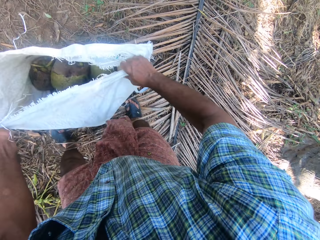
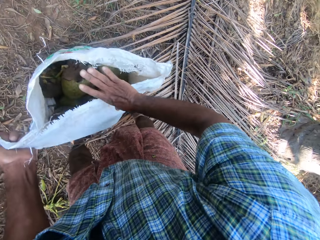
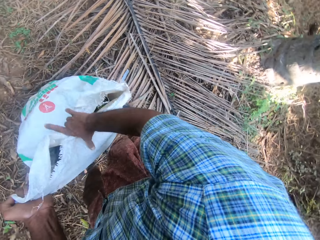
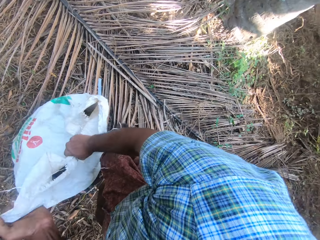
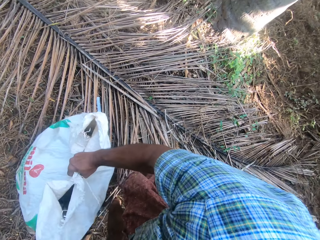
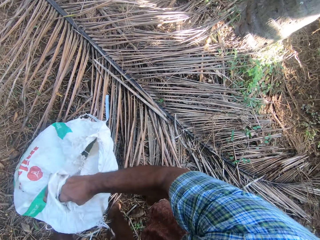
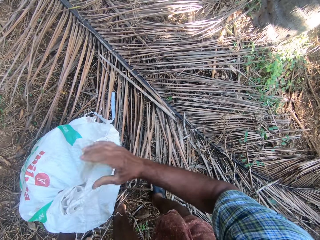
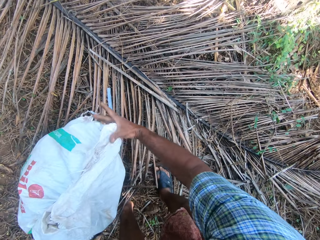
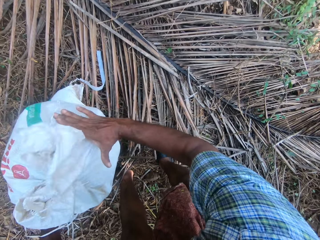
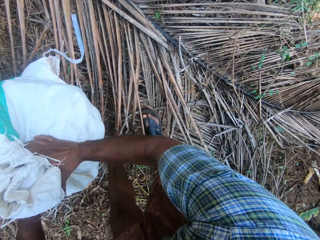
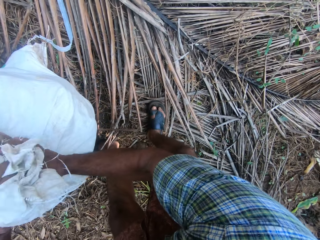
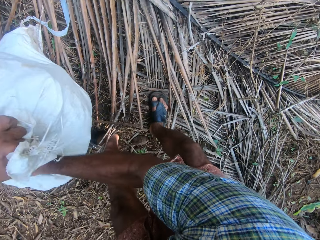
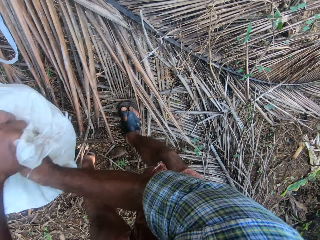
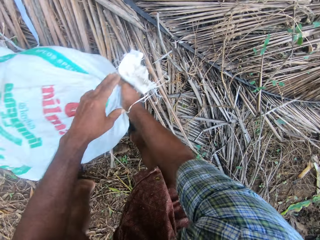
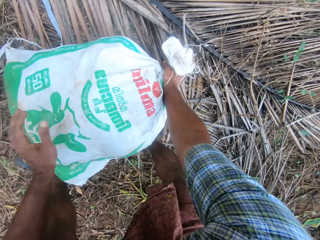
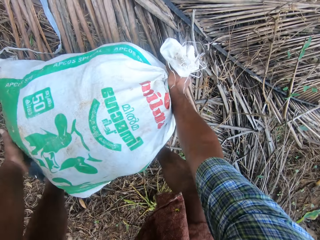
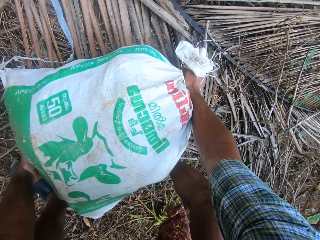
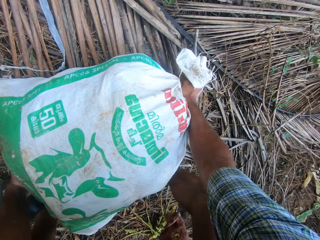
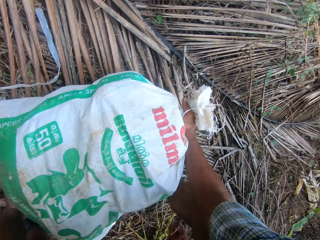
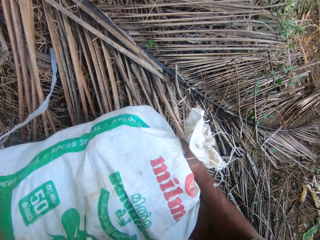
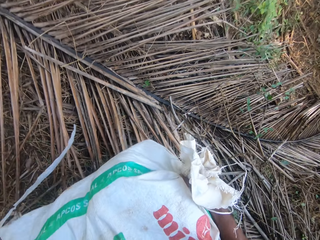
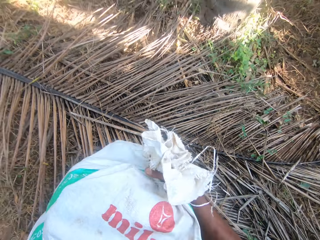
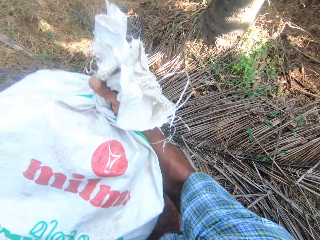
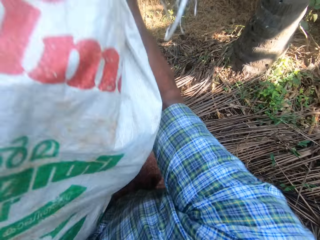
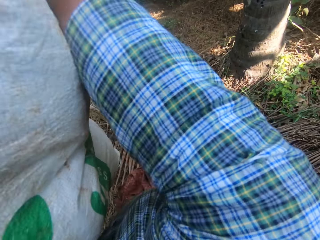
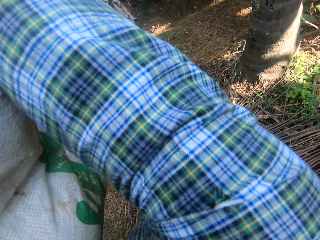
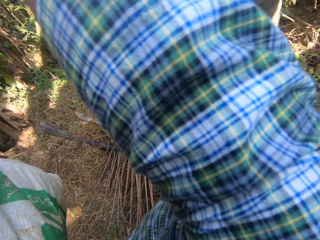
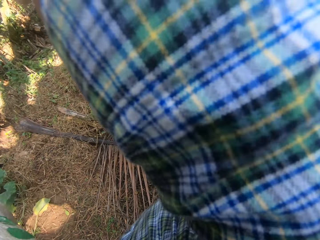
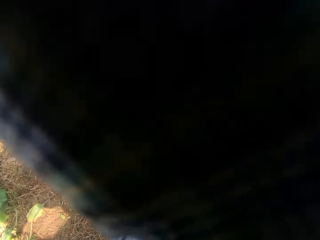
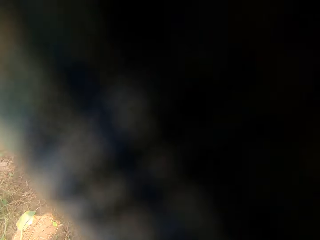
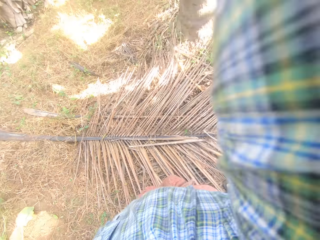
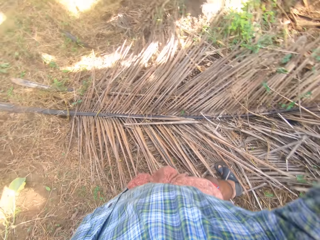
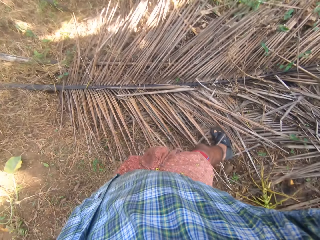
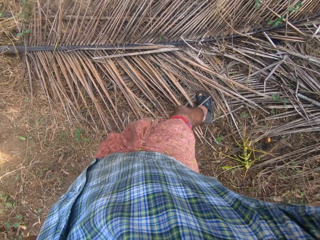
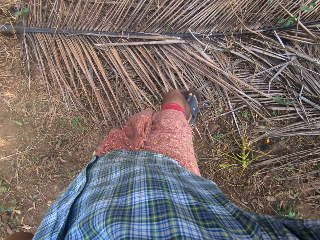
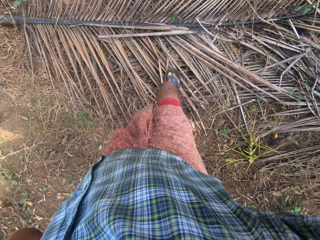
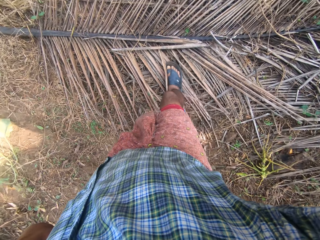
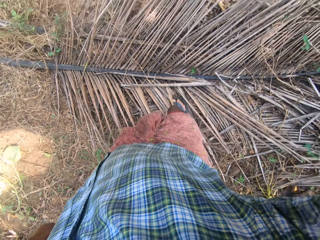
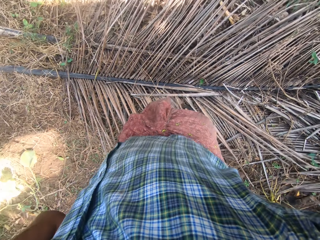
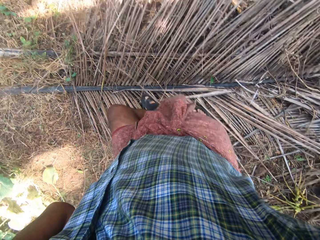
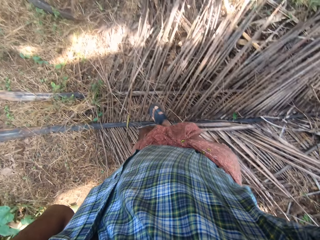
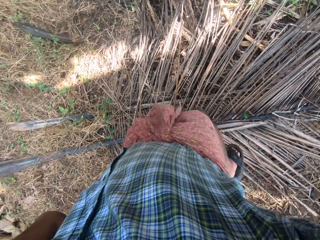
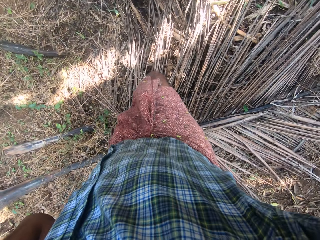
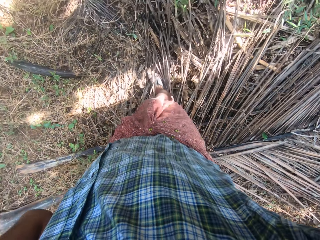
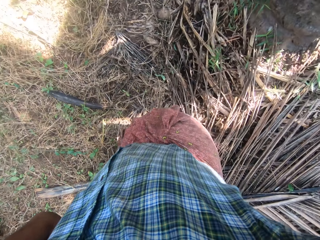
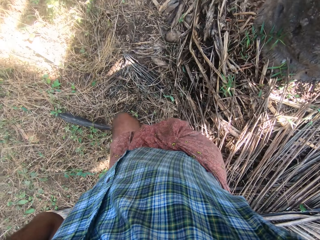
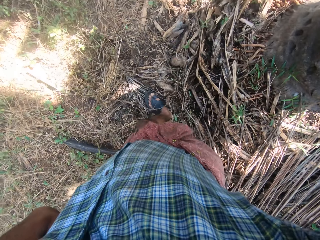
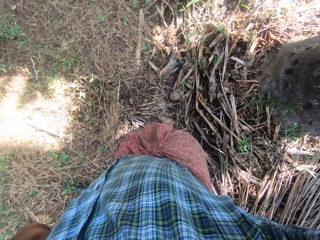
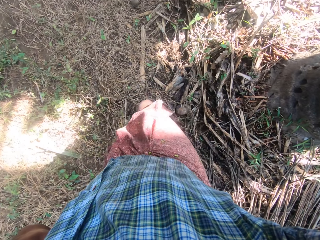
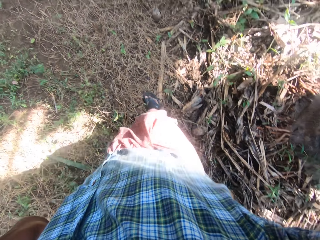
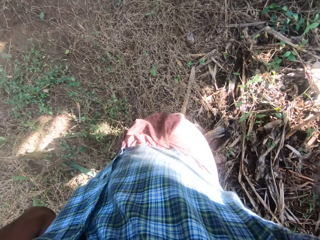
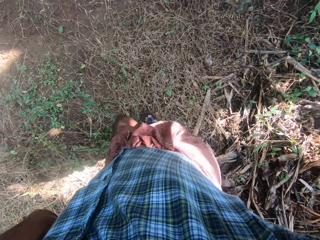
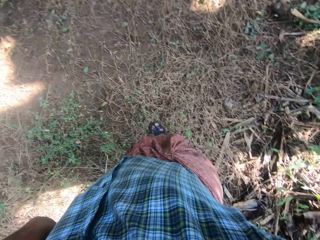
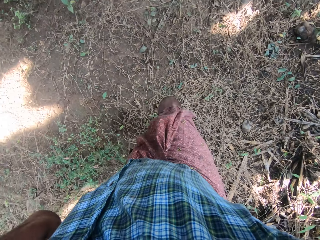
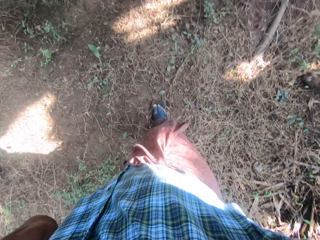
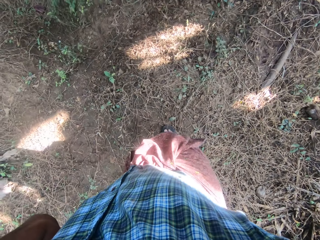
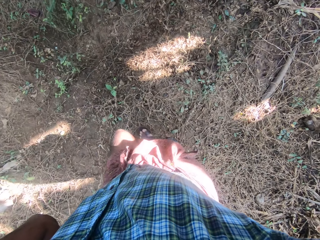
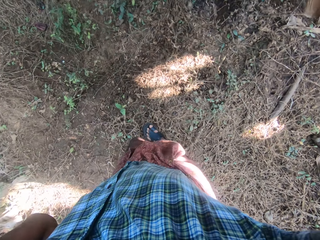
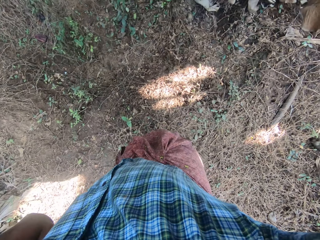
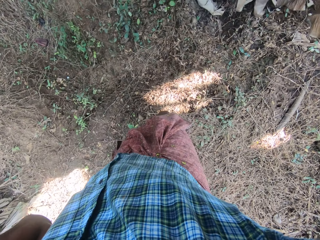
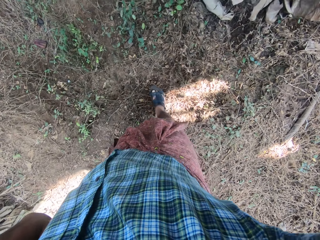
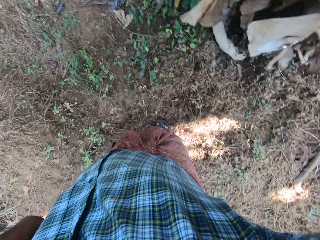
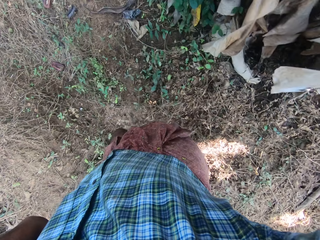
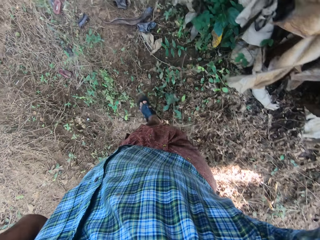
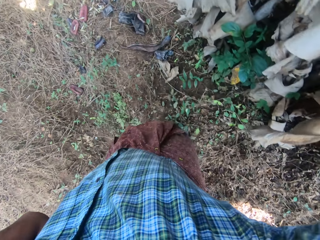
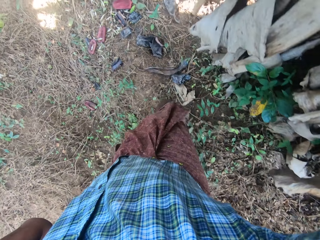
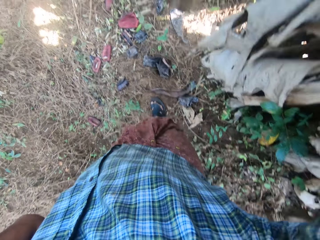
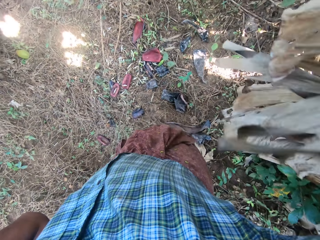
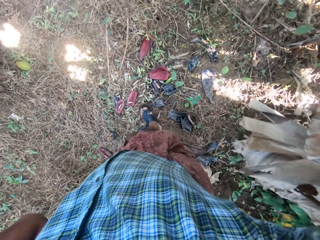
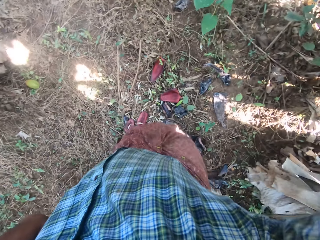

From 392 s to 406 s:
The camera wearer pulls the plastic sack with both hands. They wrap the plastic sack with both hands. They tie the sack. They pick up the sack with both hands. They walk around with the sack of coconuts.

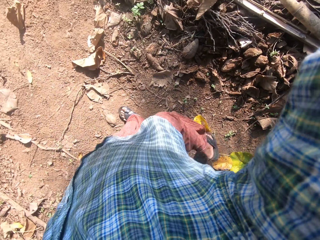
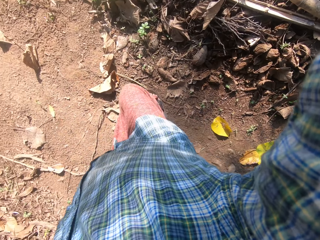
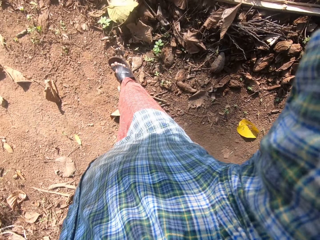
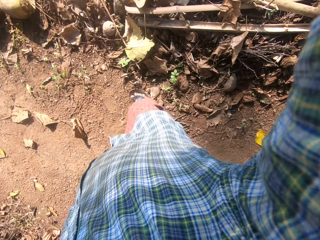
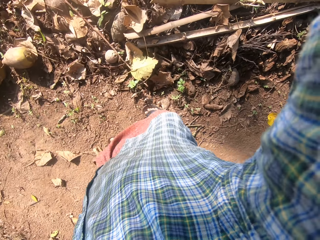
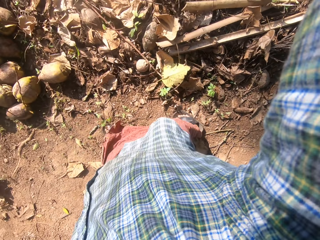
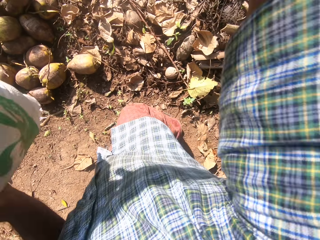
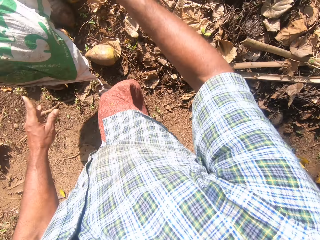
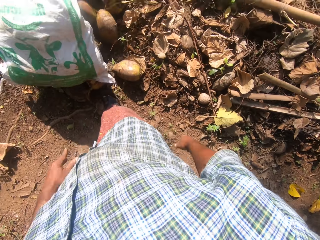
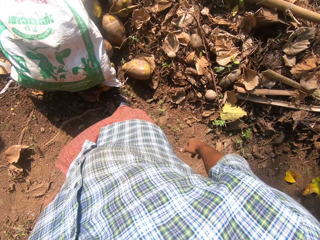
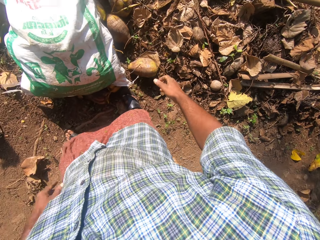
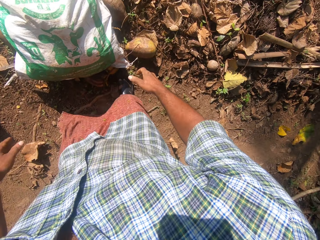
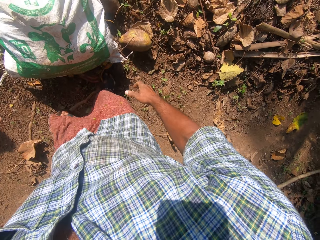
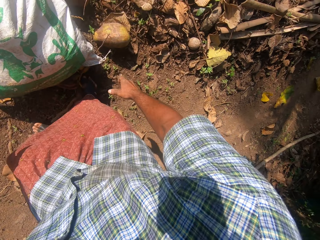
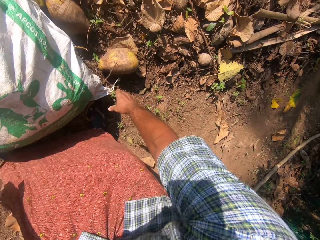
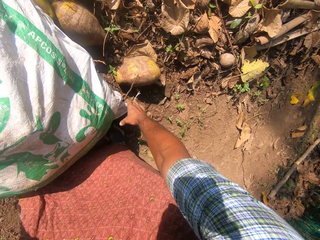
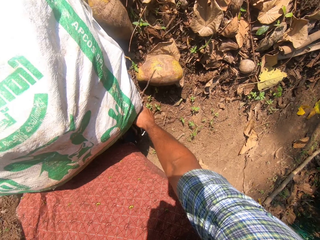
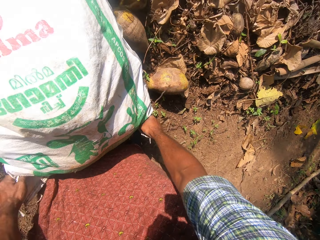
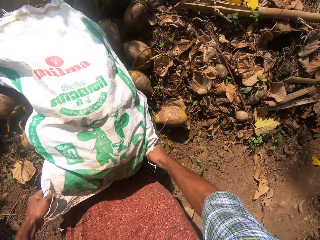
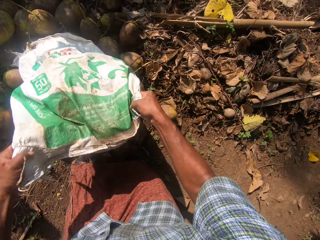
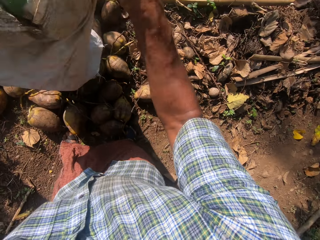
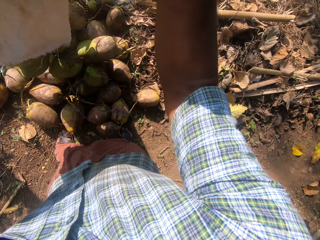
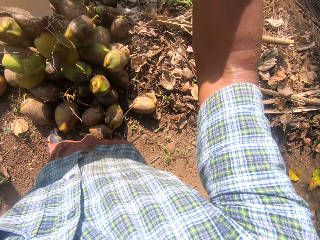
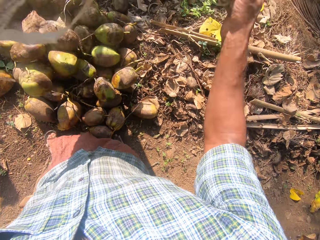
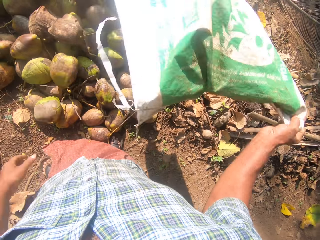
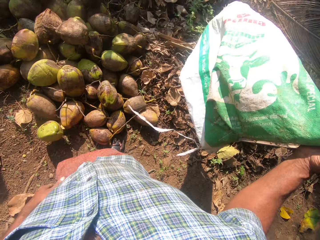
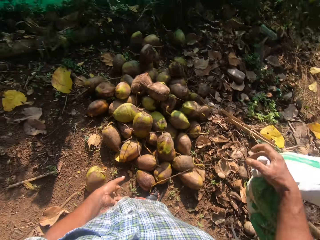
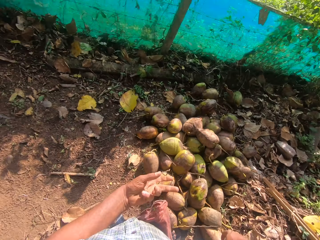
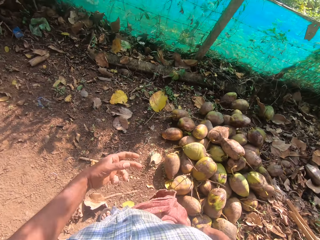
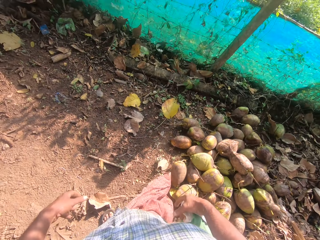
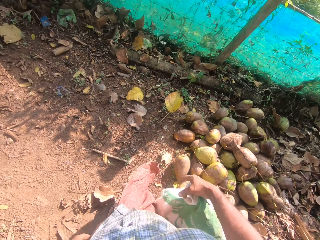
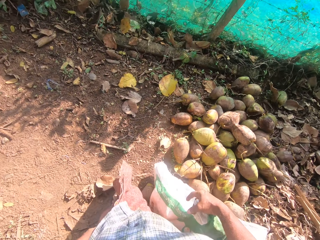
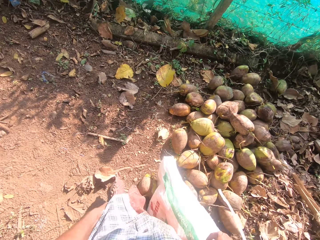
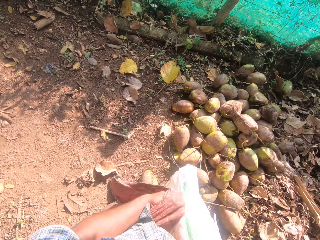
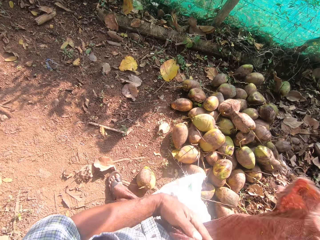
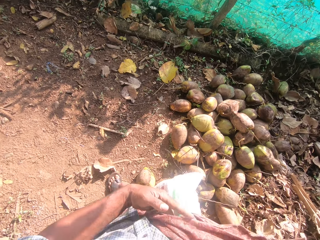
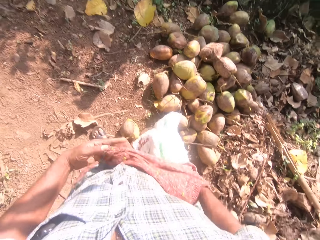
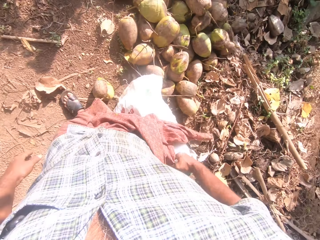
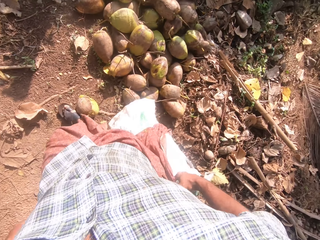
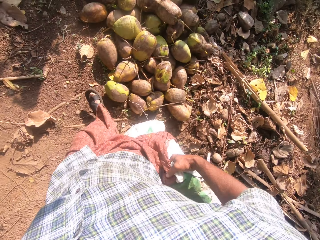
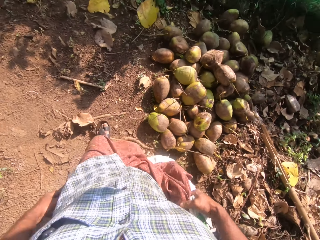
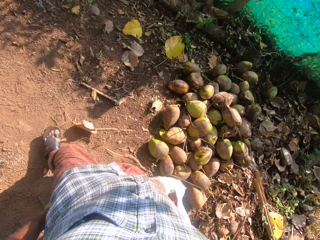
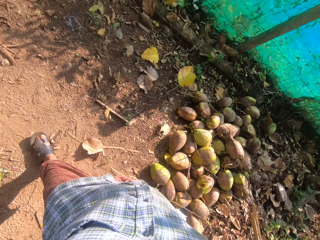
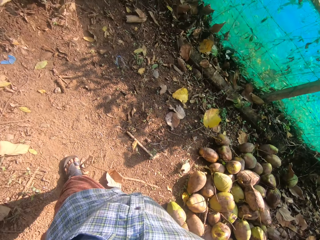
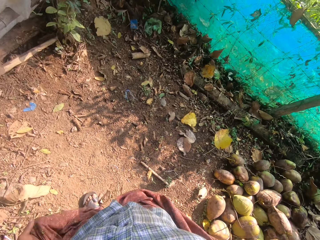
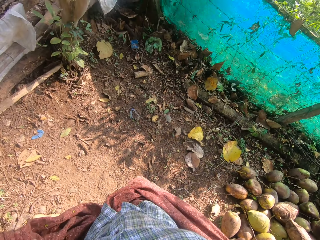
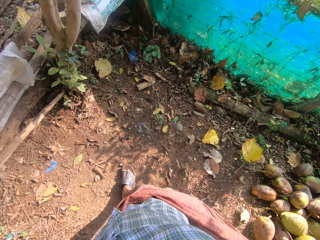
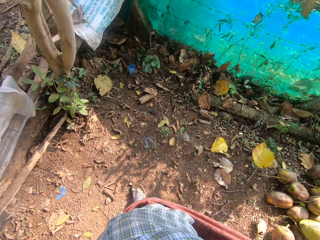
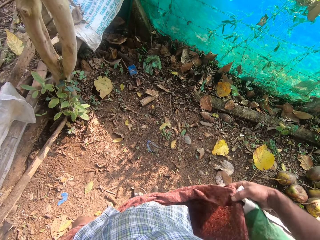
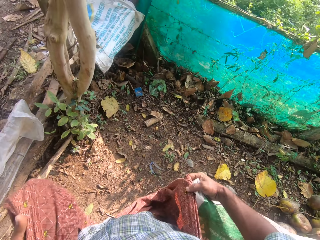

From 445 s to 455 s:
The camera wearer drops a sack of coconuts on the ground. They pour the coconuts from the sack on the ground. They hold the sack with the right hand. They touch the wrapper with both hands.
